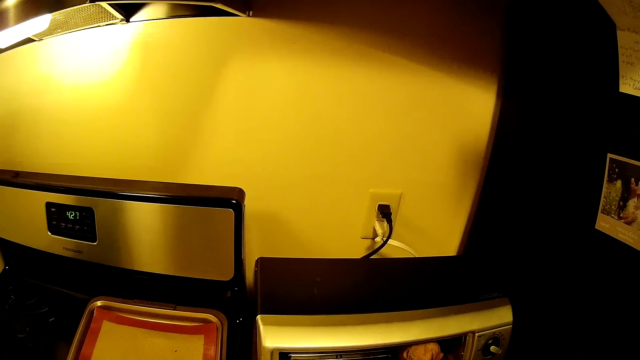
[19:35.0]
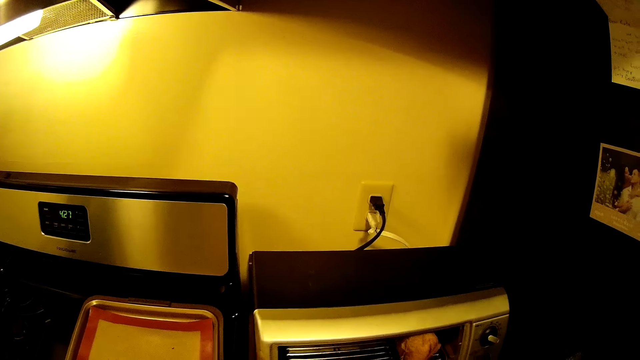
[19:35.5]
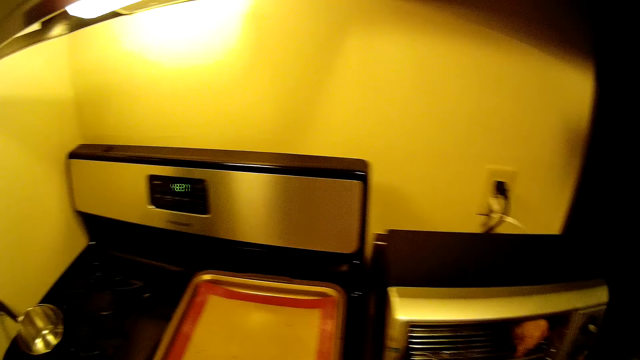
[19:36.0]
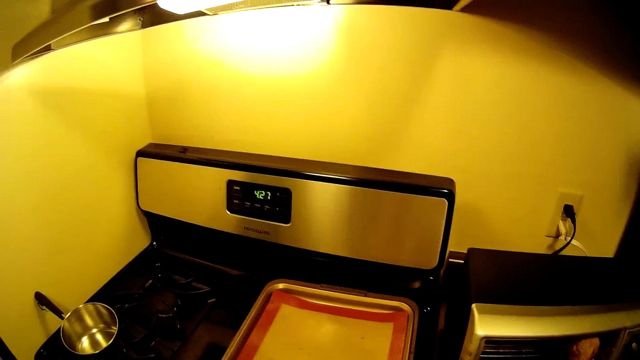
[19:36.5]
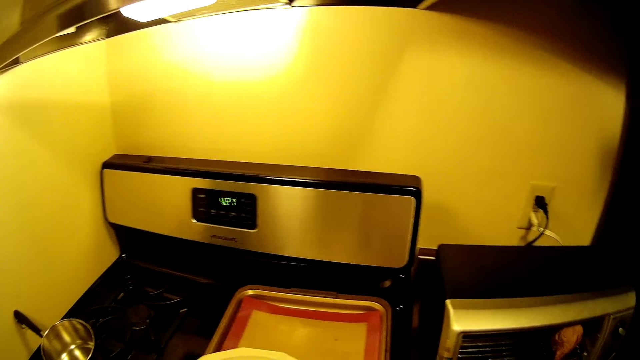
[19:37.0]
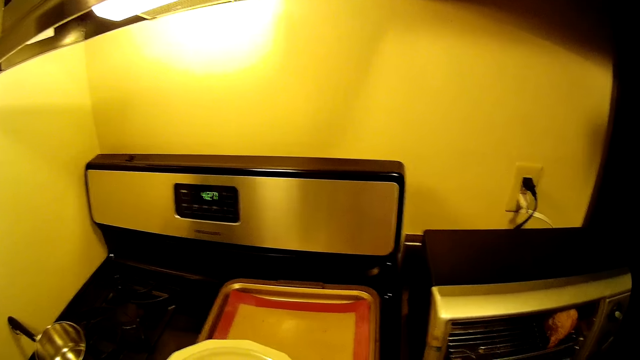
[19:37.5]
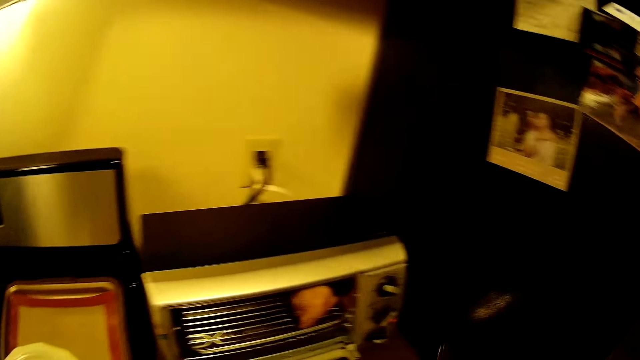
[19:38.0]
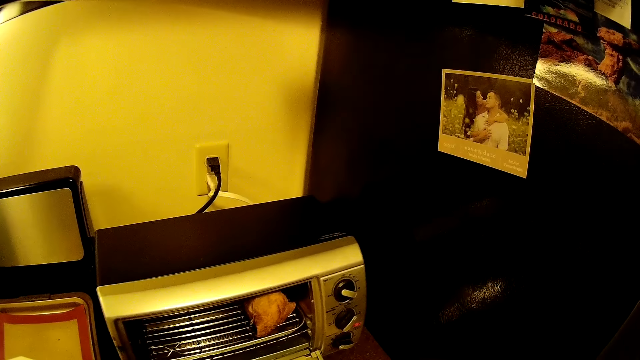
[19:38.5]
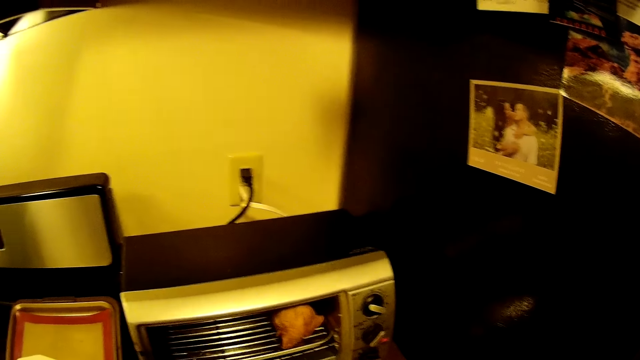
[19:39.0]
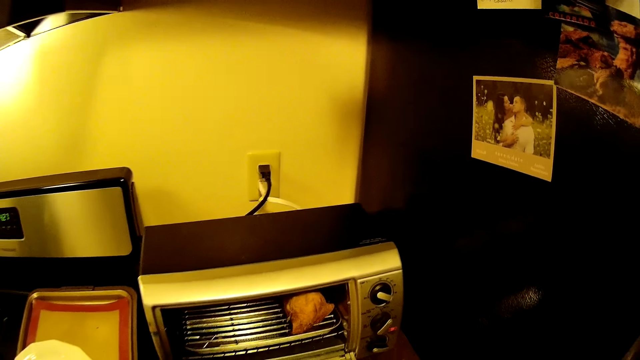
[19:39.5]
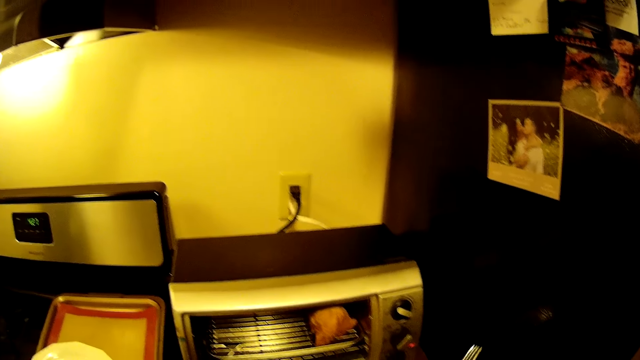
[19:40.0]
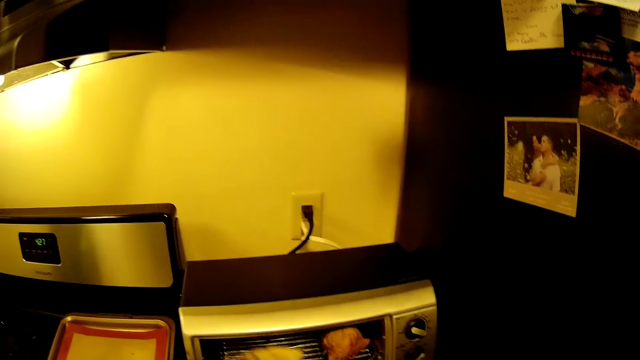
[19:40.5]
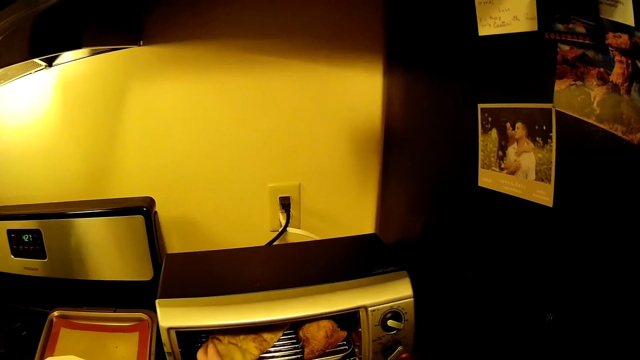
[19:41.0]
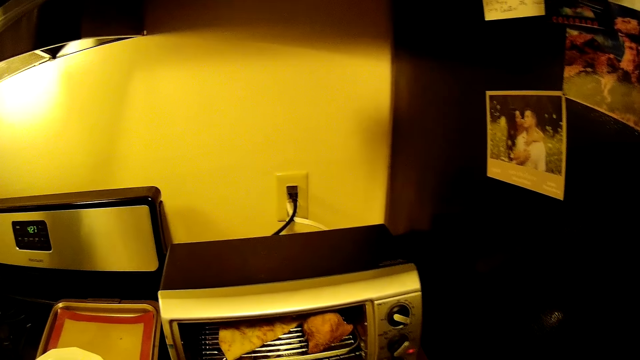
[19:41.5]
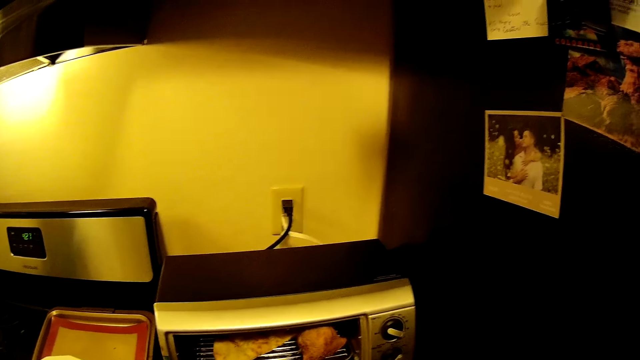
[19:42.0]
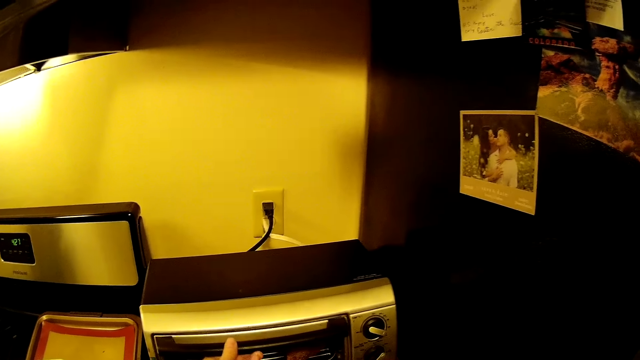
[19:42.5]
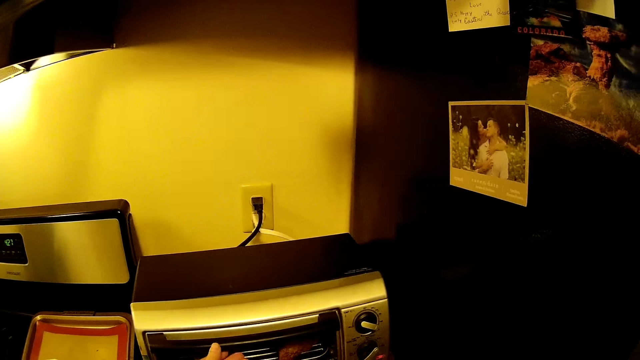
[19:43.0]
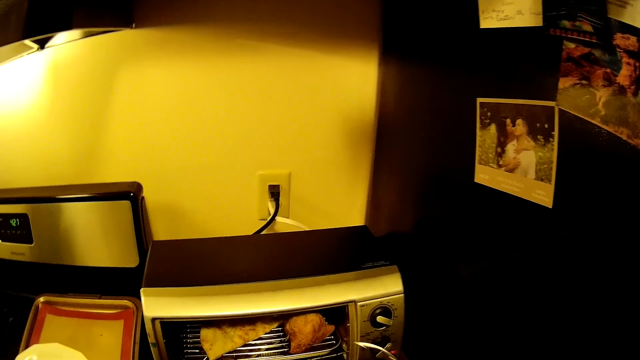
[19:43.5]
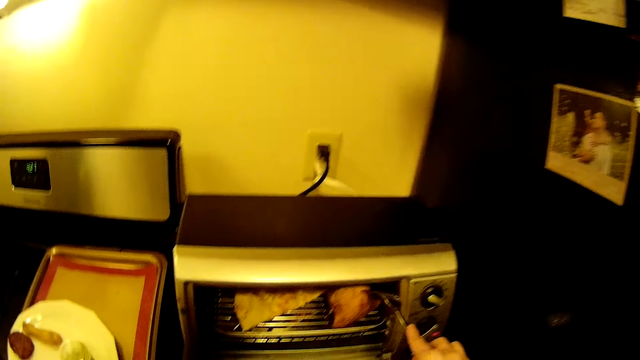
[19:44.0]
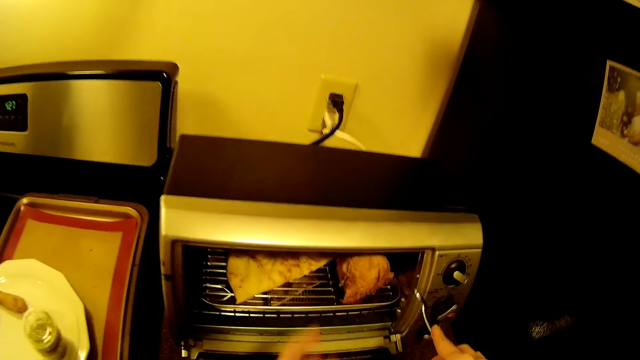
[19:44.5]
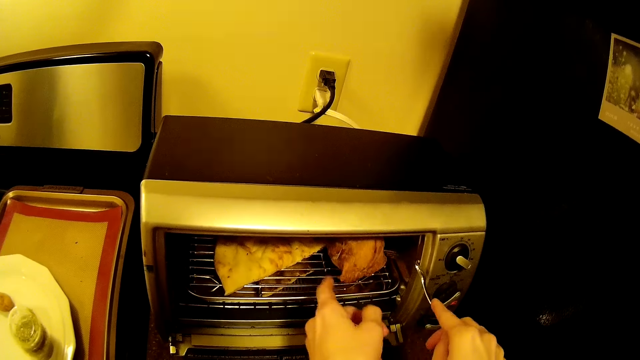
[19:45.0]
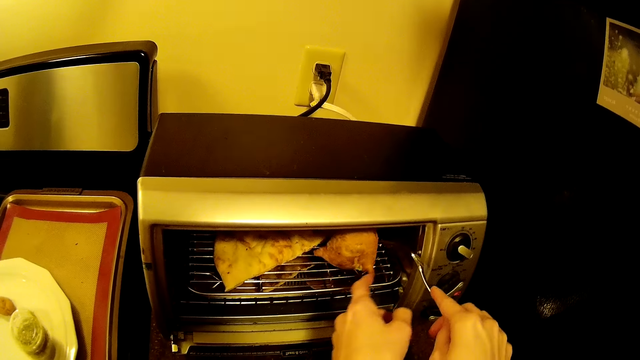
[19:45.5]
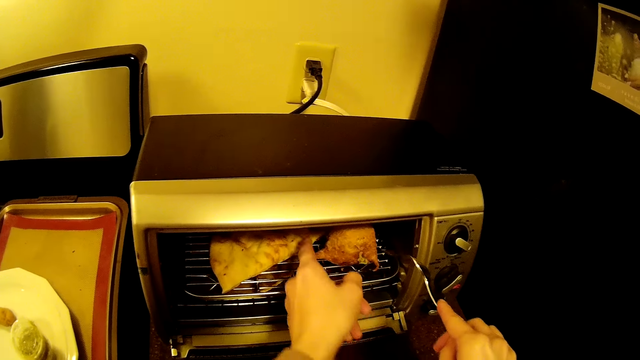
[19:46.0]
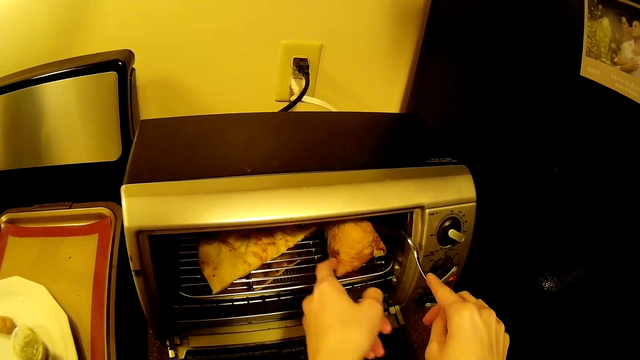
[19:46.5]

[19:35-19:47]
The camera wearer drops a plate on a tray with her left hand. She puts the flatbread in the oven with her left hand. She closes the oven on the cabinet with her left hand. She opens the oven on the cabinet with her left hand. She turns the chicken in the oven with a fork in her right hand. She touches the food on the microwave with her left hand. She turns the chicken in the oven with her left hand.

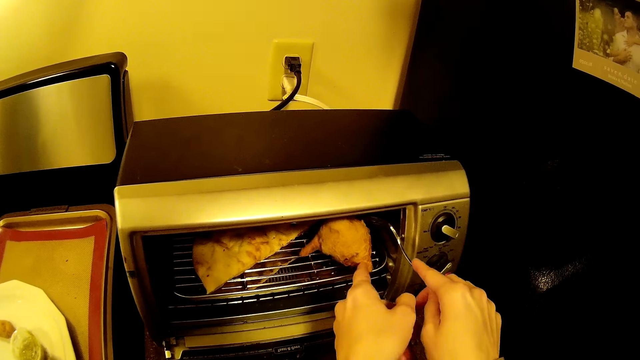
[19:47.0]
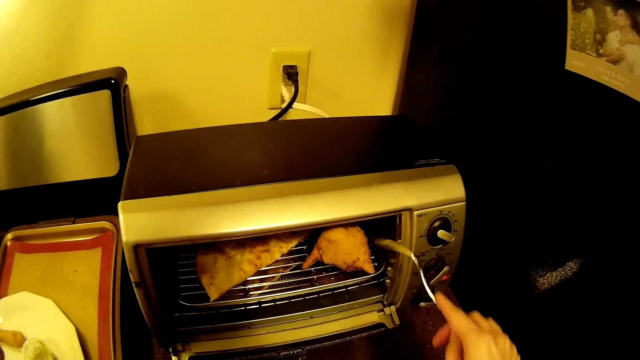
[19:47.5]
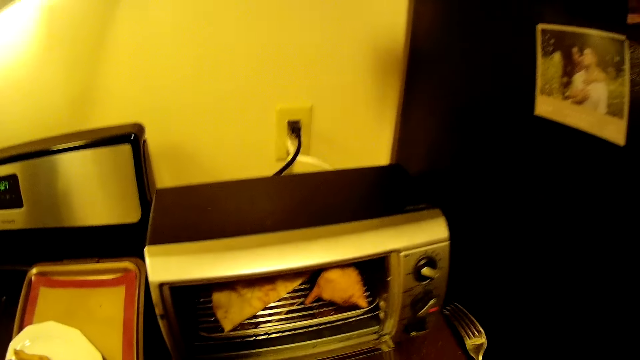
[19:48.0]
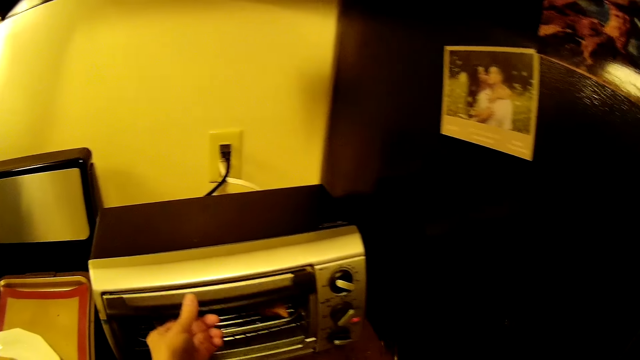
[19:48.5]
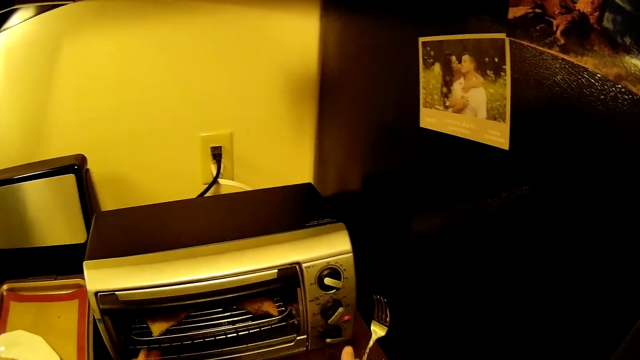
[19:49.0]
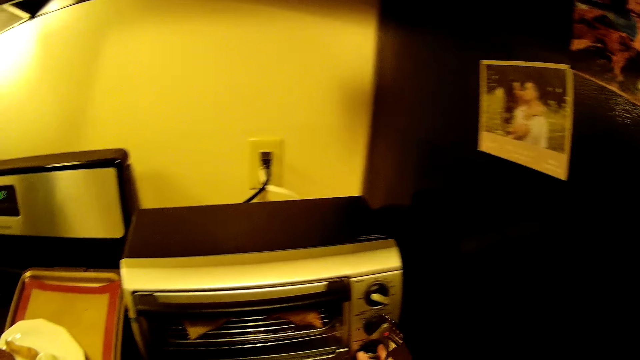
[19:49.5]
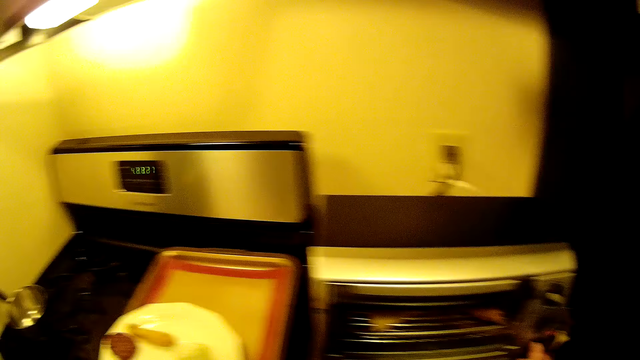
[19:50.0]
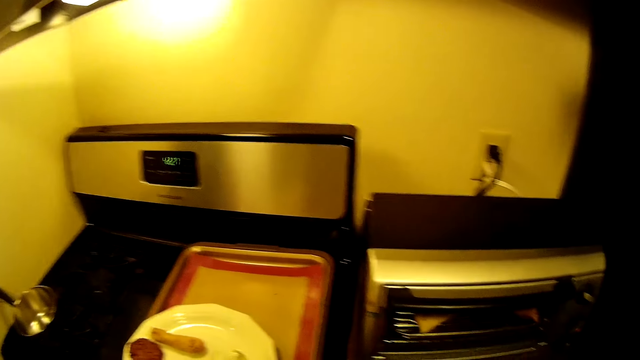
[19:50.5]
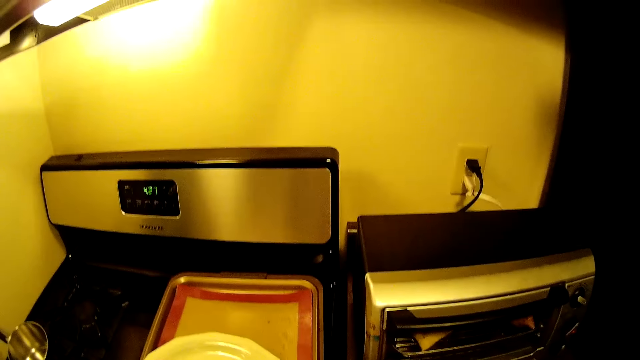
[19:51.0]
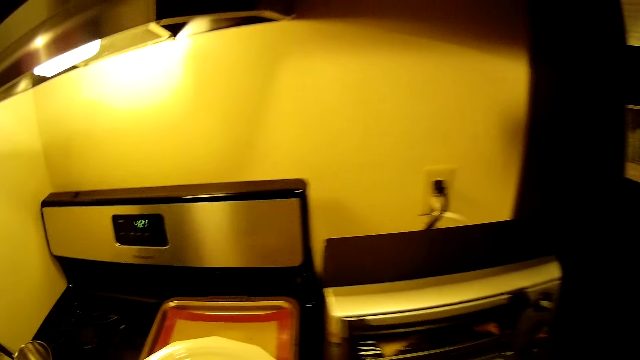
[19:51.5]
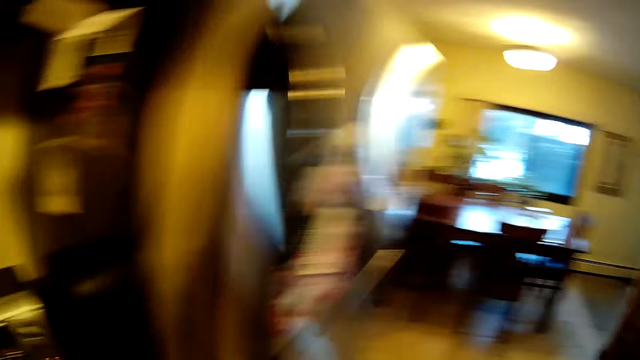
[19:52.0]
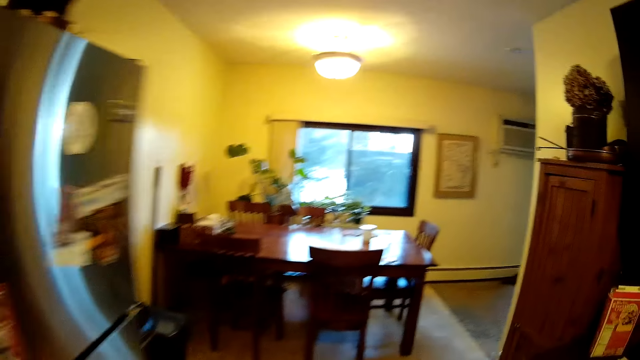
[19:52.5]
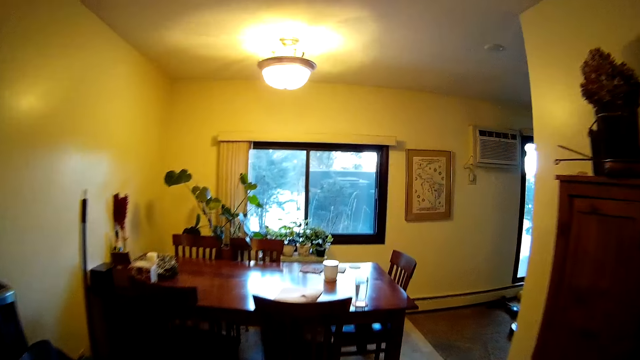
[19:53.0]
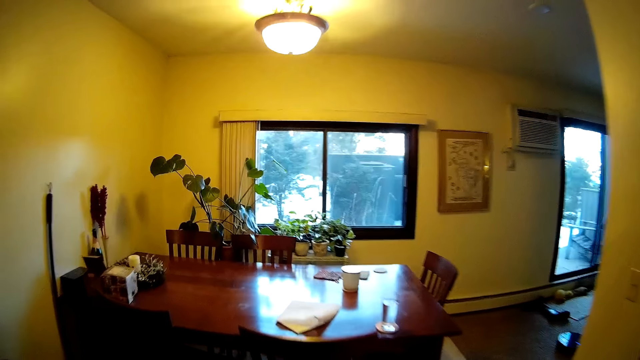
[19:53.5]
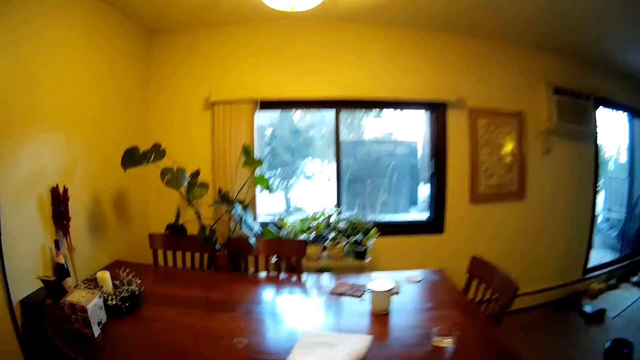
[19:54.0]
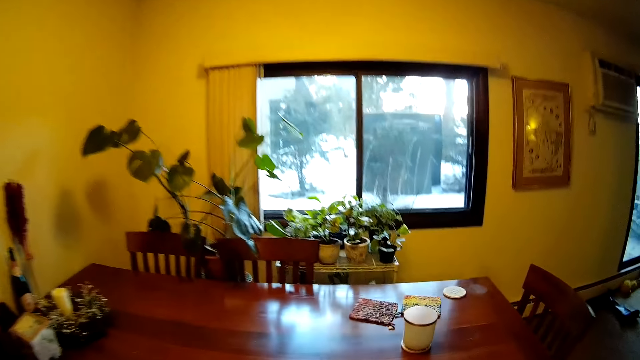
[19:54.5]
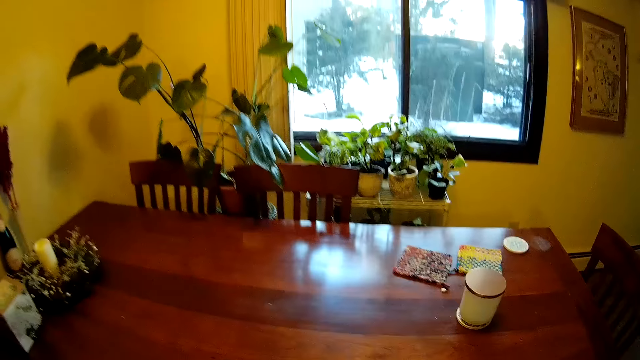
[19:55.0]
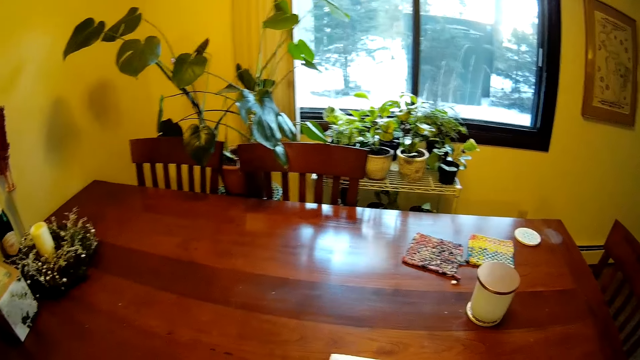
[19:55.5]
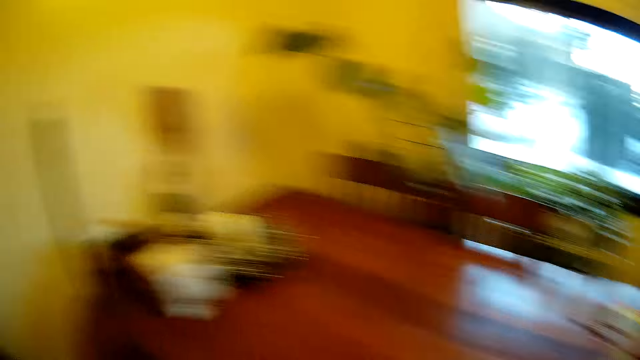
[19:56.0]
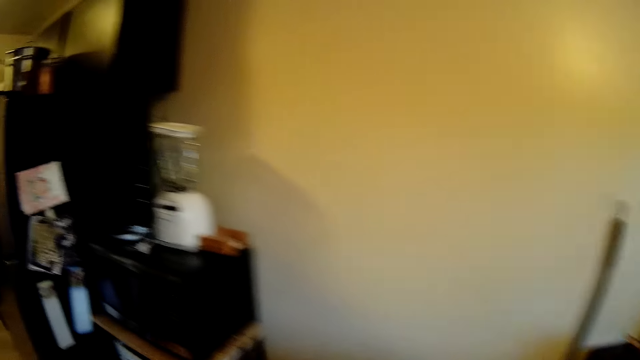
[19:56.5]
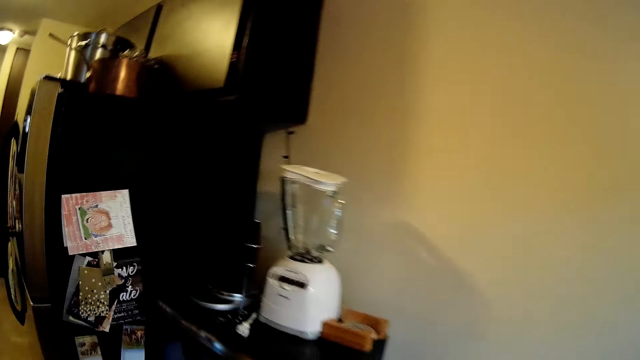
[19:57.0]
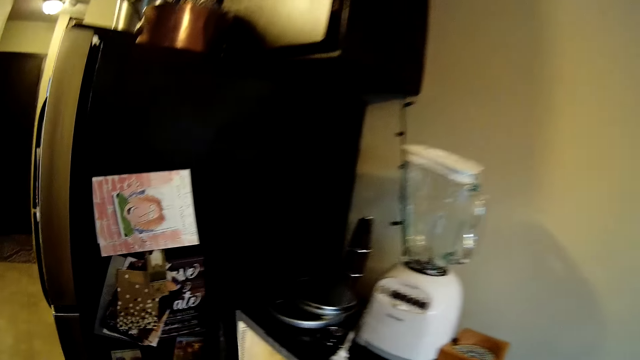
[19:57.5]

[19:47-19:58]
The camera wearer closes the oven on the cabinet with her left hand. She adjusts a knob on the oven with her right hand. She picks up a plate from the tray with her left hand. She moves the plate on top of the cooker oven. She drops the plate on a dining table with her left hand. She moves towards the dining table. She opens the microwave on the cabinet with her left hand.
